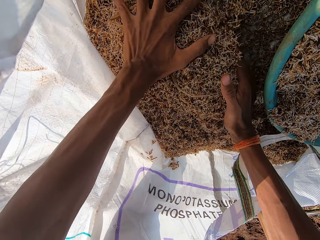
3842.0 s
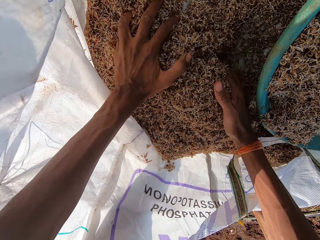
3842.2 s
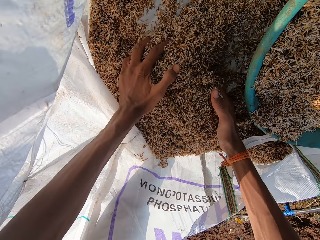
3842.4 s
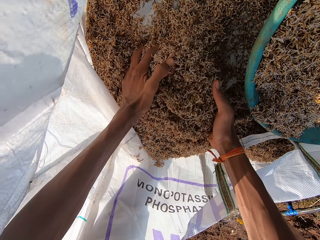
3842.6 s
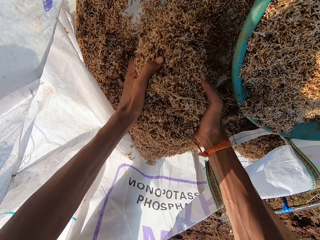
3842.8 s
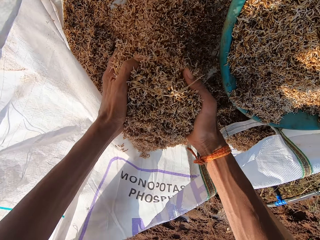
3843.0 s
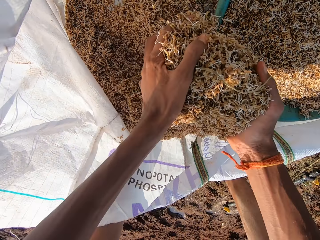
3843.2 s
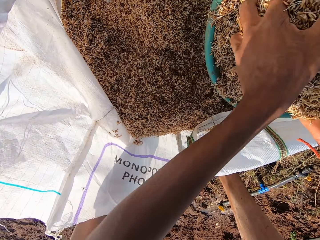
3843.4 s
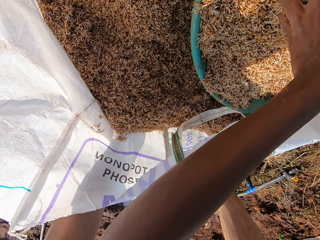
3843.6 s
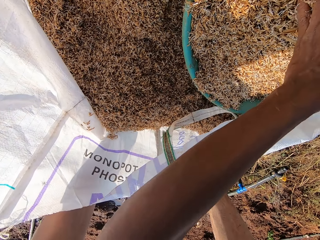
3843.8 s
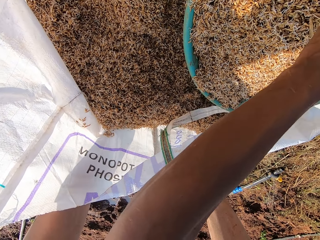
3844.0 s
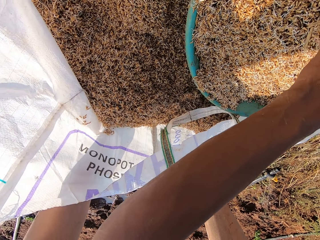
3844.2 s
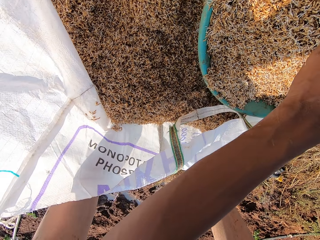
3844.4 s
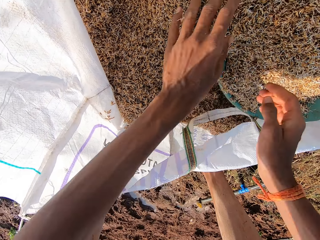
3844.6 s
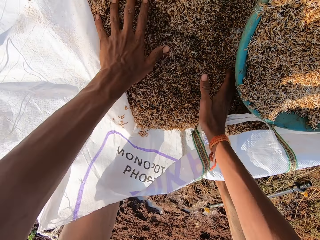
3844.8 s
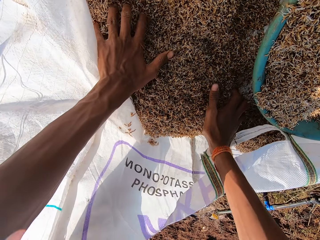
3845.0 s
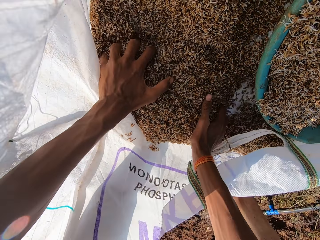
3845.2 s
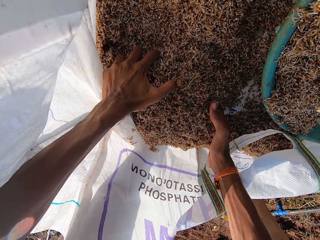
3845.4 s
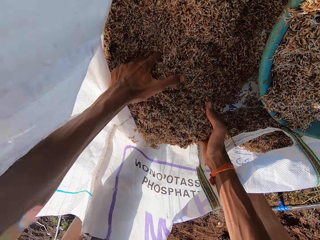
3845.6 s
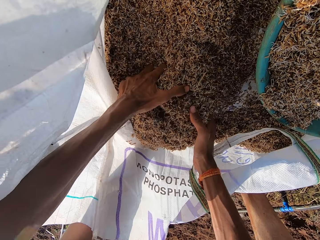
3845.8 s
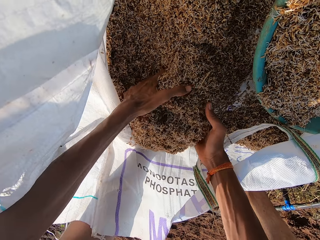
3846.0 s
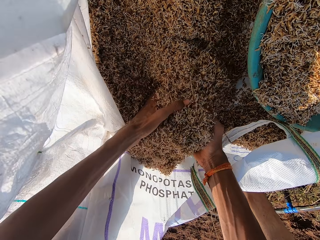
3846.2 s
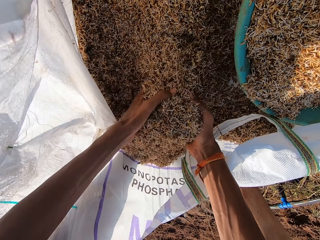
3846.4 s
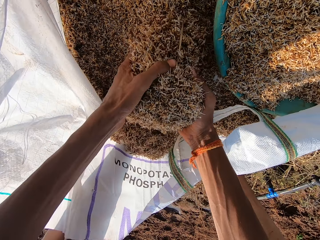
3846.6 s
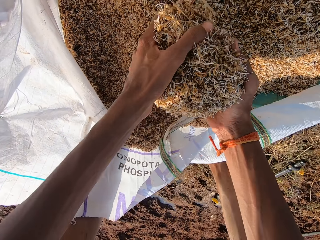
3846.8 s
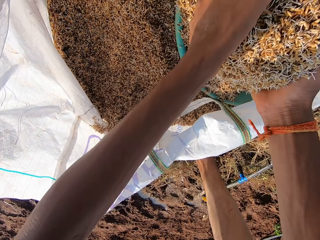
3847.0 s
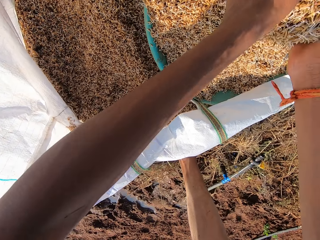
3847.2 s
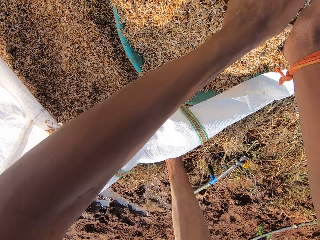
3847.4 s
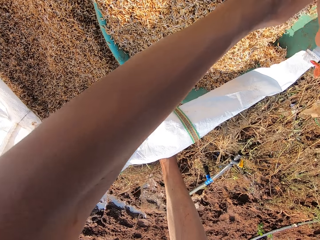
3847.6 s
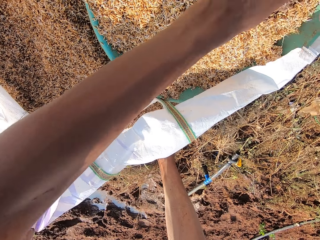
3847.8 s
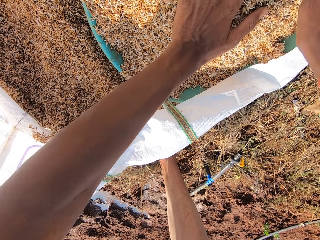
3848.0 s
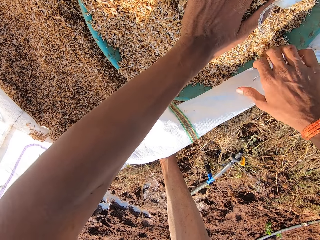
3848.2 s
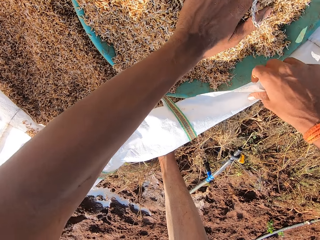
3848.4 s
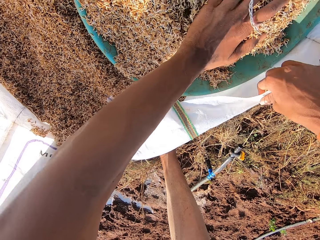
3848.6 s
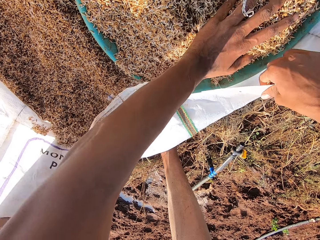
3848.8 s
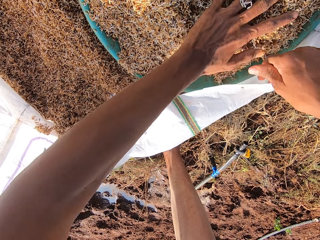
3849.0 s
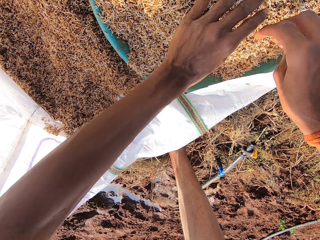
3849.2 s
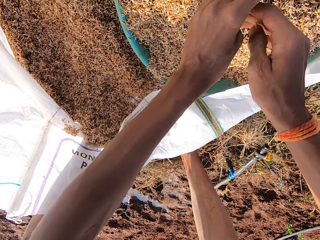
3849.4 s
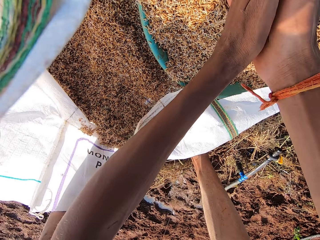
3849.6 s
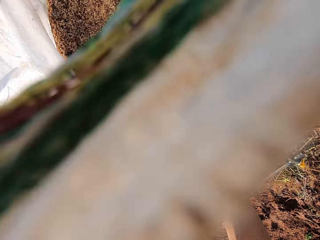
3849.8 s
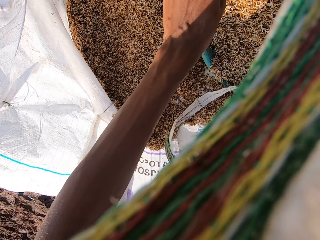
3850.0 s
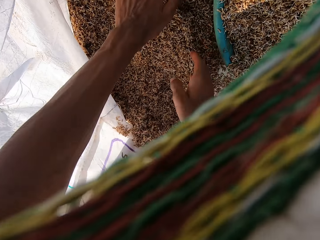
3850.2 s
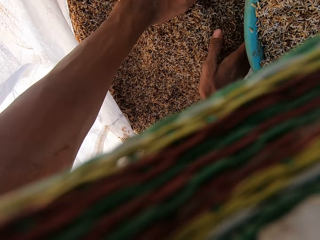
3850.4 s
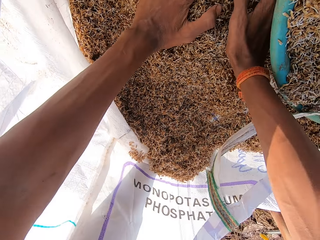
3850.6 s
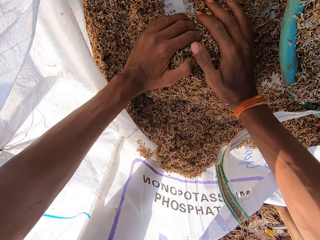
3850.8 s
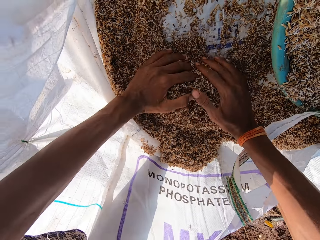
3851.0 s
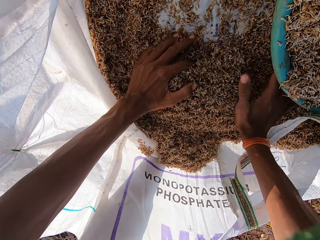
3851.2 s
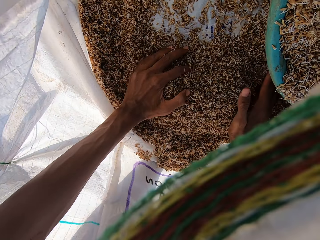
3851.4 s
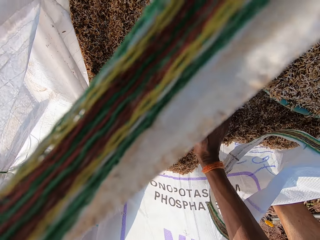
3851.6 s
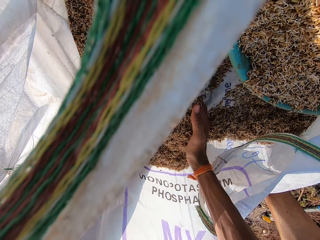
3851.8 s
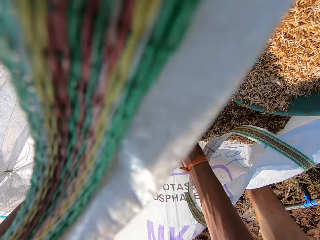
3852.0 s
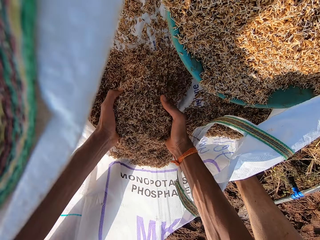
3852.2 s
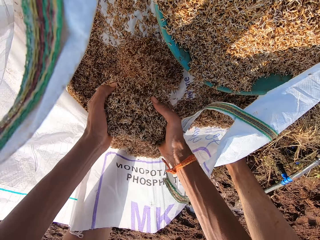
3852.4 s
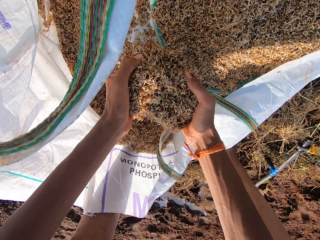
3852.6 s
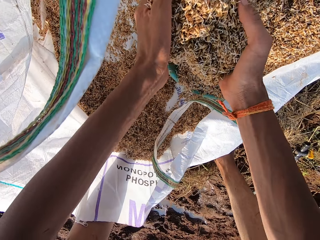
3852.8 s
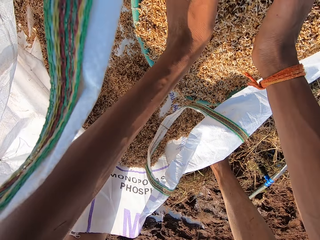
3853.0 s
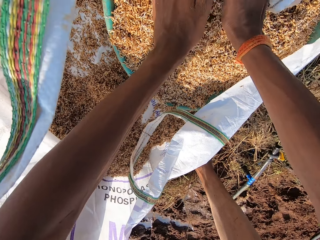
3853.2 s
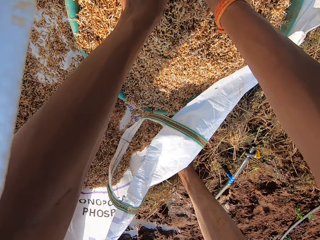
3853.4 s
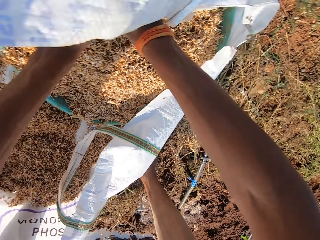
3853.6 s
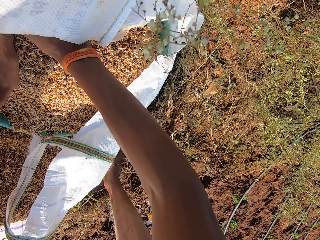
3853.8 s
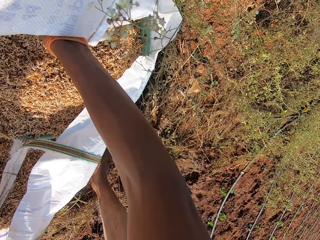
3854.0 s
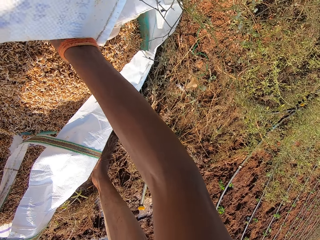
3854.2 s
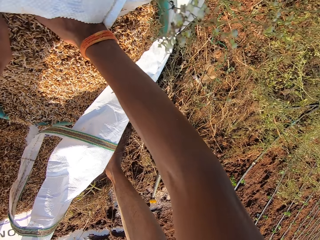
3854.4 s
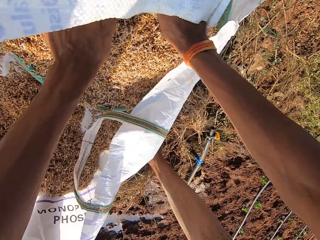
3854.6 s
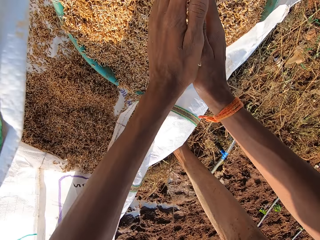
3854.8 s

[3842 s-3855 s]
The camera wearer pours the grain in the bowl in the sack with both hands. He packs the grain in the sack with both hands. He pours the grain in the bowl in the sack with both hands. He adjusts the sack with his right hand. He dusts both hands together. He packs the grain in the sack with both hands. He pours the grain in the bowl in the sack with both hands.

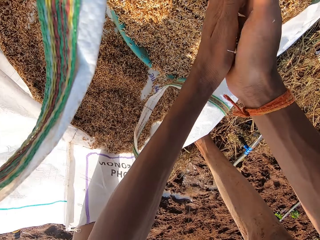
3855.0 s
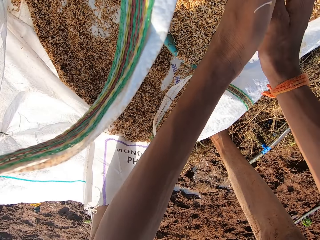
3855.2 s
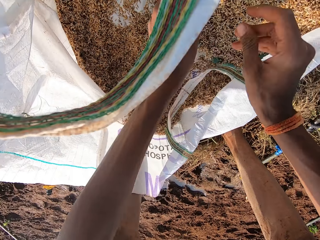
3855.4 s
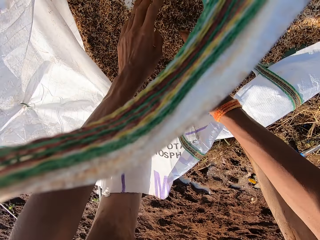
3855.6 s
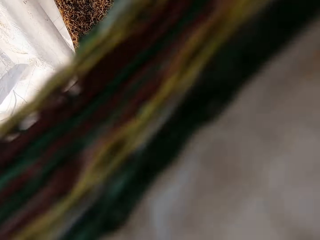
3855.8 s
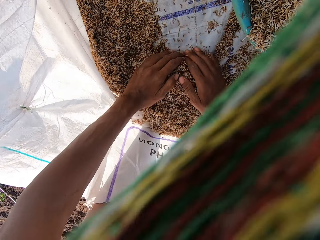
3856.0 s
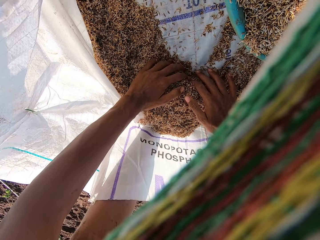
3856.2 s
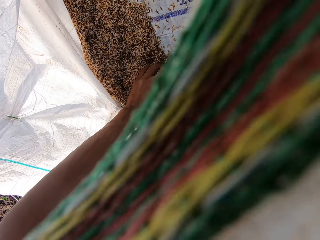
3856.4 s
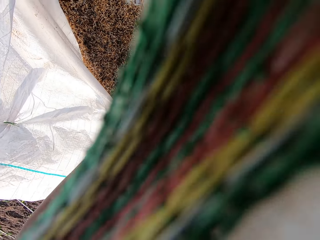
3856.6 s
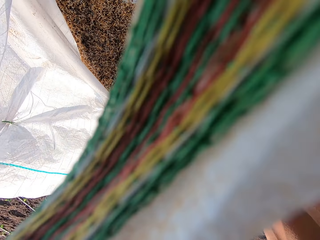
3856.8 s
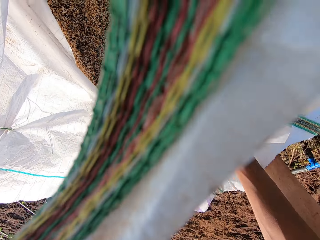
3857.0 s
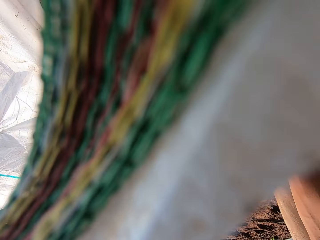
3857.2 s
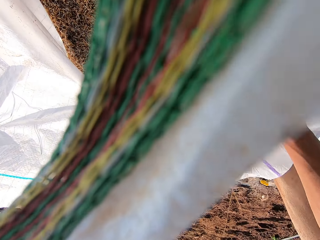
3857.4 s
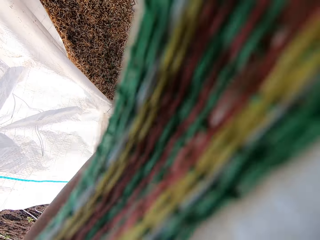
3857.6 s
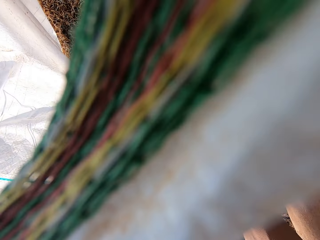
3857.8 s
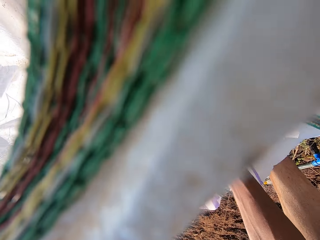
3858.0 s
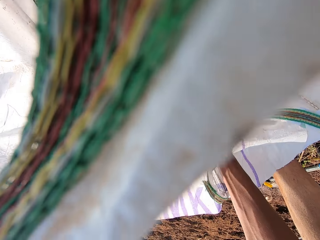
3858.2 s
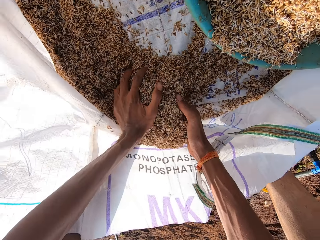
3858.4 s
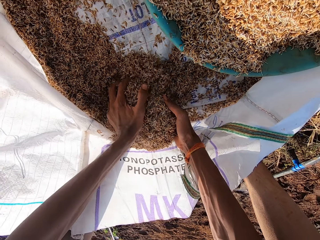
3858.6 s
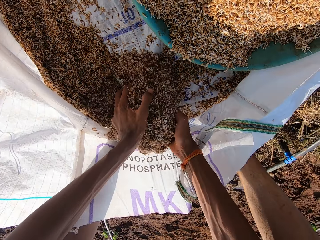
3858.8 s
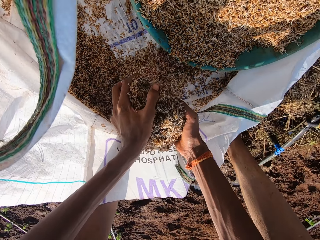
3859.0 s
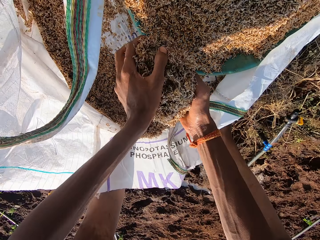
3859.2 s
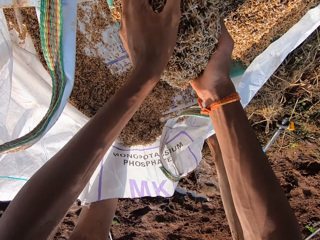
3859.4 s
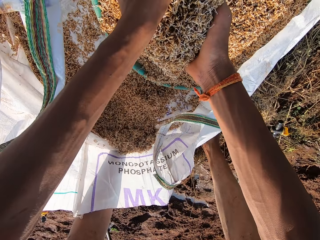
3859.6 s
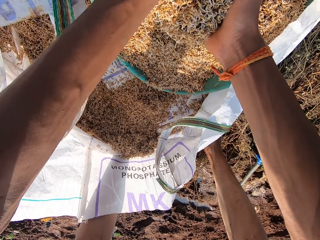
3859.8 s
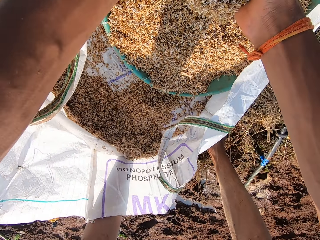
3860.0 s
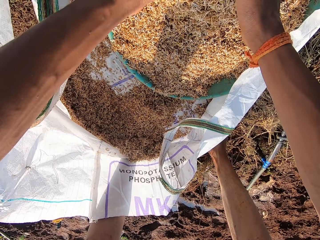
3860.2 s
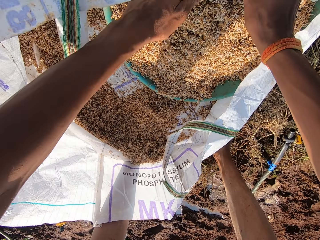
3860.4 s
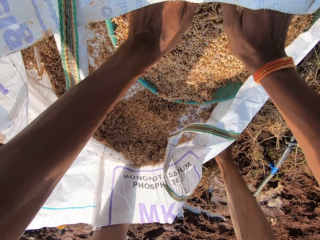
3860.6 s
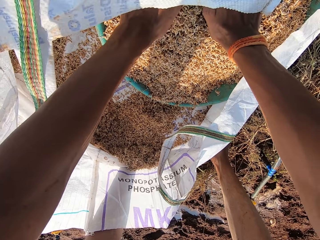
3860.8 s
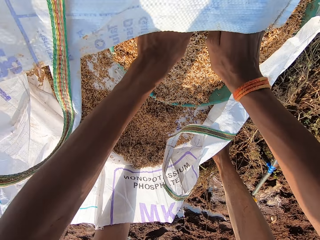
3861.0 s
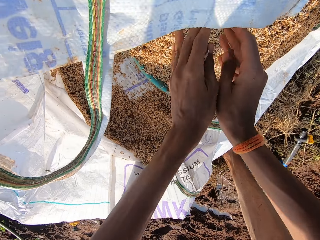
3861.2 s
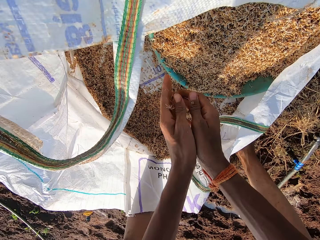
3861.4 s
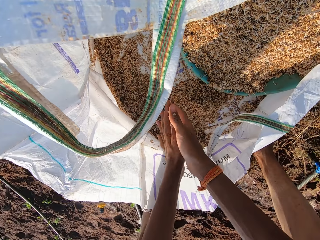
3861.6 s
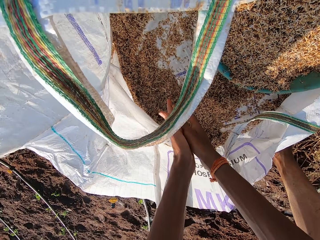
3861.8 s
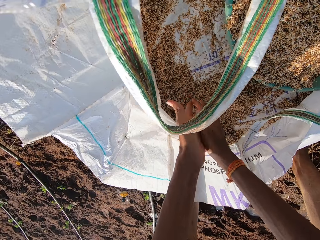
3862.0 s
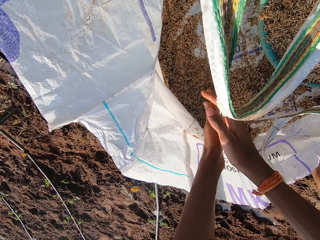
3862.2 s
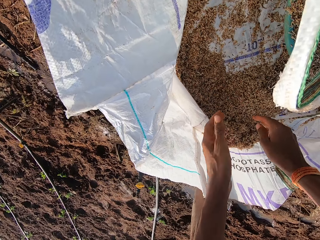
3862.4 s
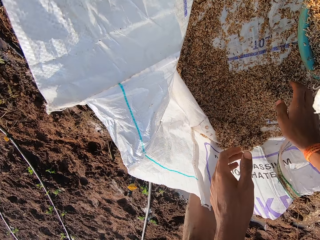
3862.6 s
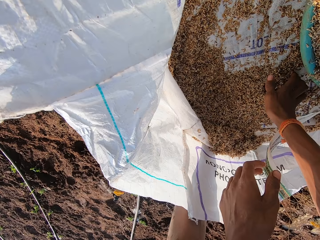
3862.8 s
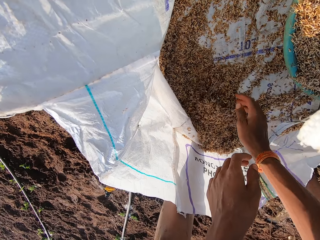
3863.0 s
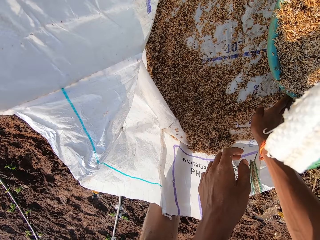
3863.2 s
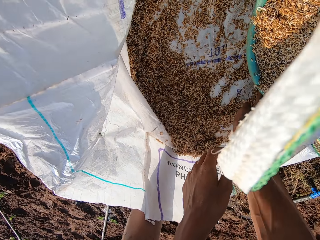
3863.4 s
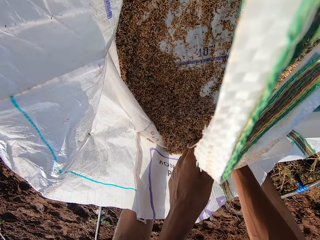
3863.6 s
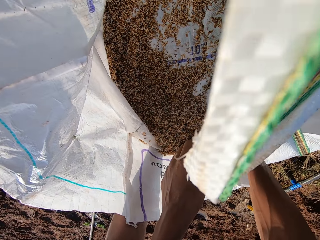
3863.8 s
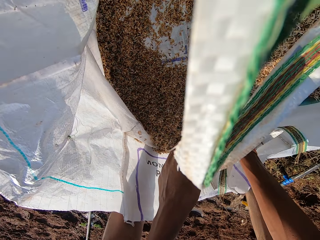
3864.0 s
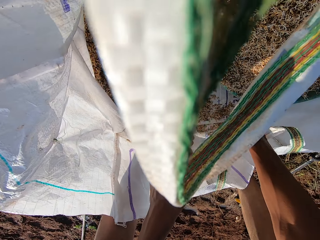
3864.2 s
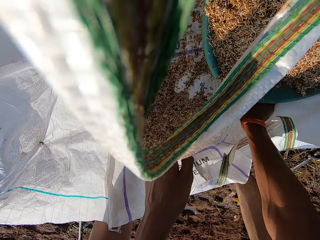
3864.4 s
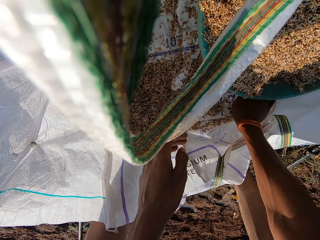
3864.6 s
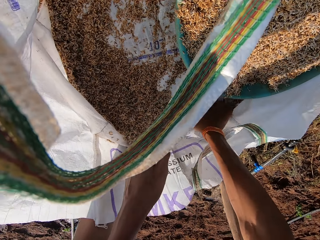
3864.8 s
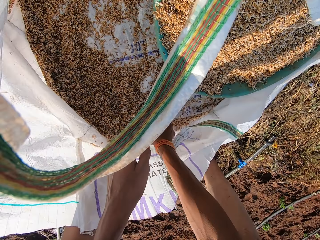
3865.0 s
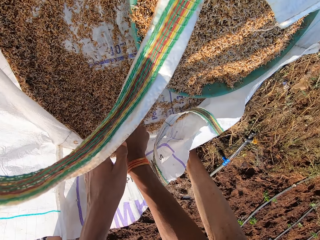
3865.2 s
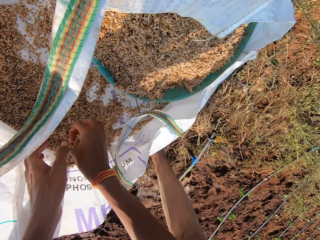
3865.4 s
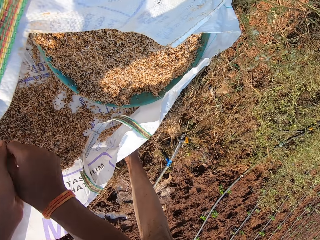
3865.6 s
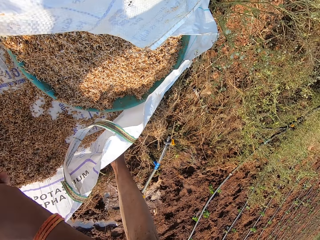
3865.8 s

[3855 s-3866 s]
The camera wearer dusts both hands together. He packs the grain in the sack with both hands. He scoops something from the sack. He pours the grain in the bowl in the sack with both hands. He dusts both hands together. He packs the grains together in the sack with his right hand. He scoops something from the sack.
